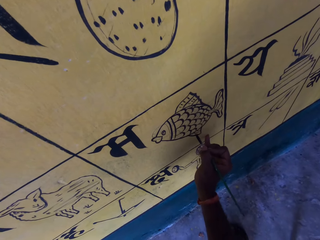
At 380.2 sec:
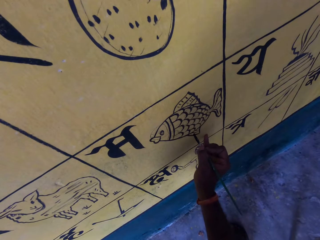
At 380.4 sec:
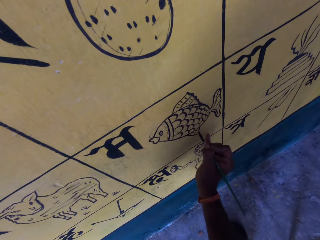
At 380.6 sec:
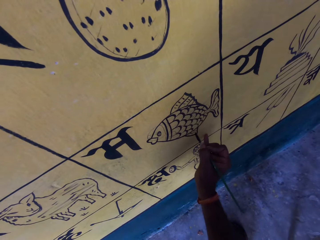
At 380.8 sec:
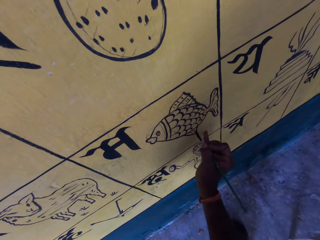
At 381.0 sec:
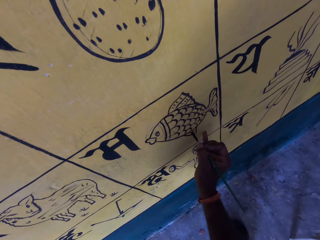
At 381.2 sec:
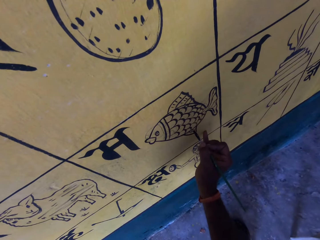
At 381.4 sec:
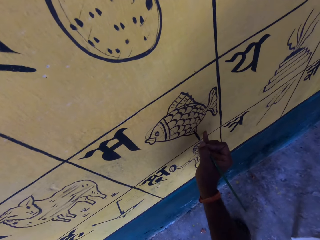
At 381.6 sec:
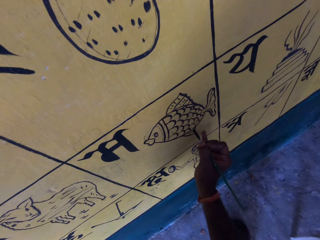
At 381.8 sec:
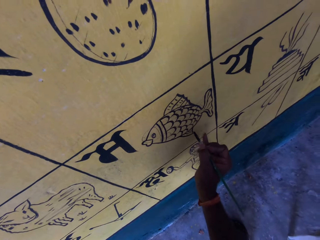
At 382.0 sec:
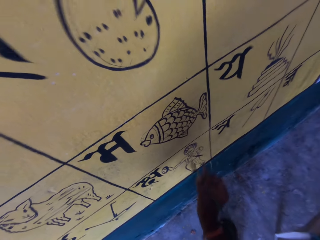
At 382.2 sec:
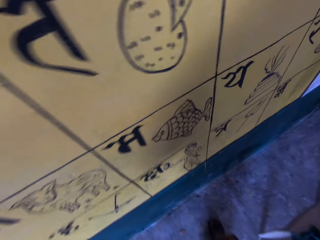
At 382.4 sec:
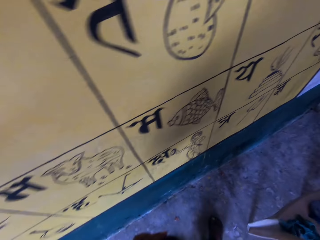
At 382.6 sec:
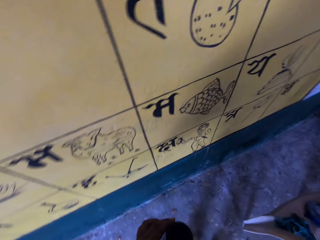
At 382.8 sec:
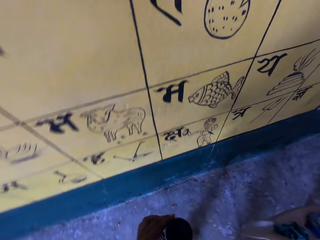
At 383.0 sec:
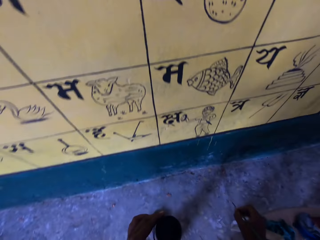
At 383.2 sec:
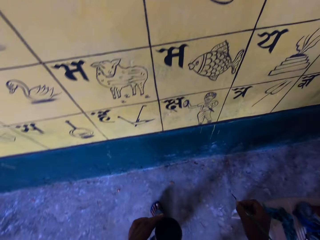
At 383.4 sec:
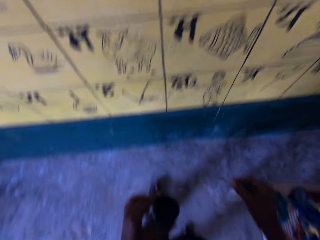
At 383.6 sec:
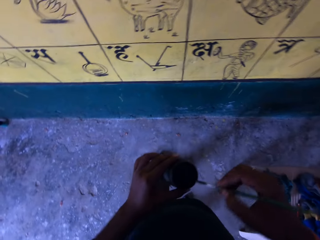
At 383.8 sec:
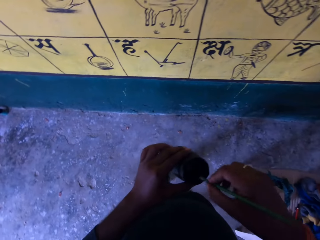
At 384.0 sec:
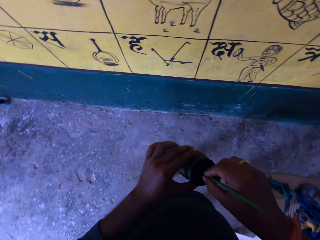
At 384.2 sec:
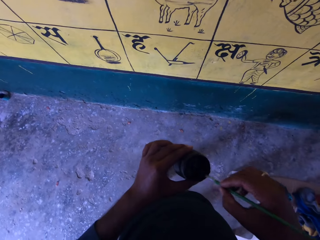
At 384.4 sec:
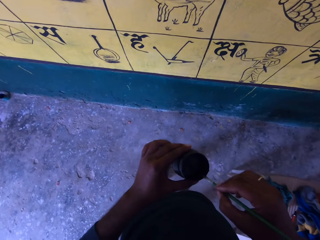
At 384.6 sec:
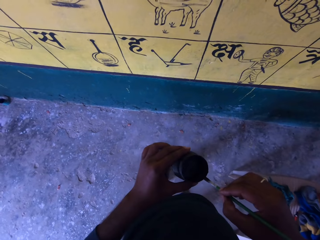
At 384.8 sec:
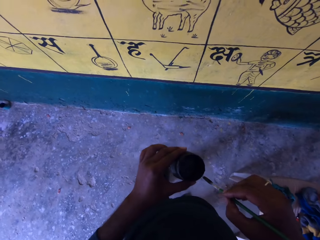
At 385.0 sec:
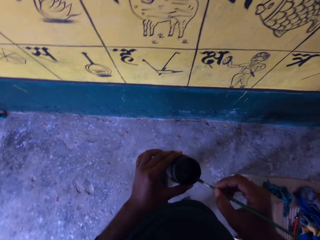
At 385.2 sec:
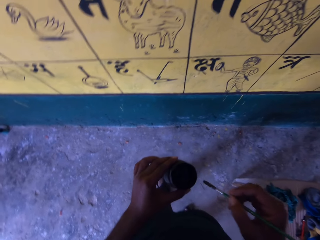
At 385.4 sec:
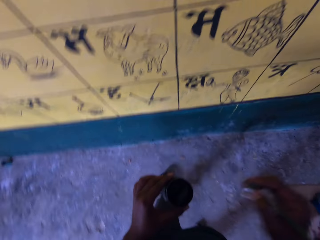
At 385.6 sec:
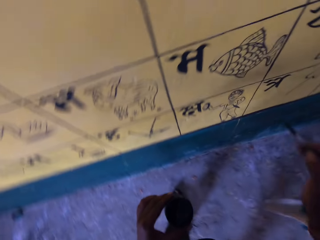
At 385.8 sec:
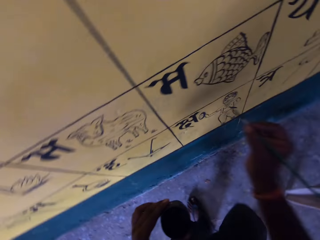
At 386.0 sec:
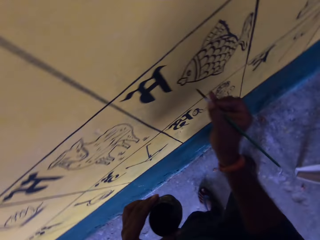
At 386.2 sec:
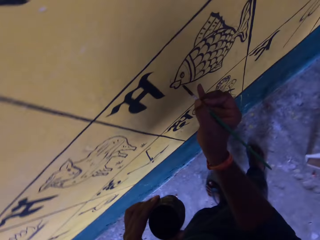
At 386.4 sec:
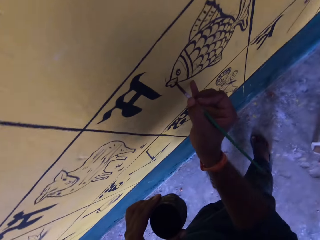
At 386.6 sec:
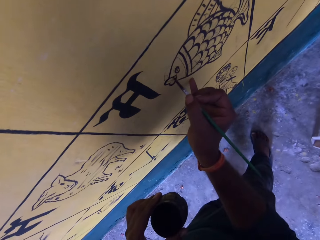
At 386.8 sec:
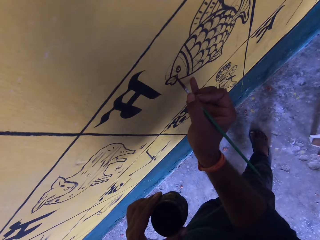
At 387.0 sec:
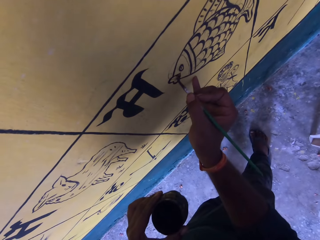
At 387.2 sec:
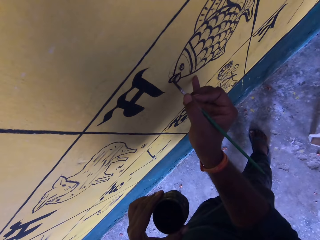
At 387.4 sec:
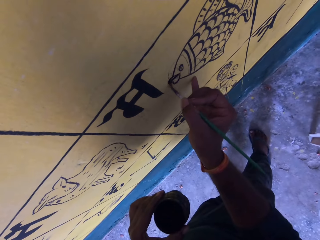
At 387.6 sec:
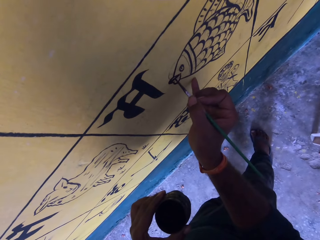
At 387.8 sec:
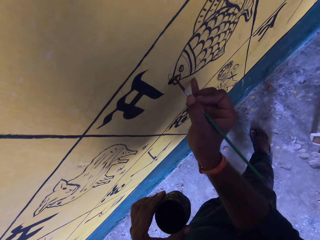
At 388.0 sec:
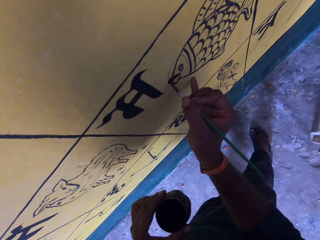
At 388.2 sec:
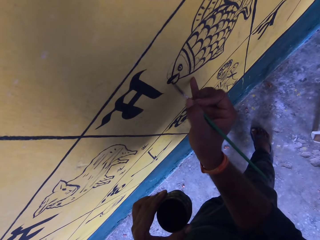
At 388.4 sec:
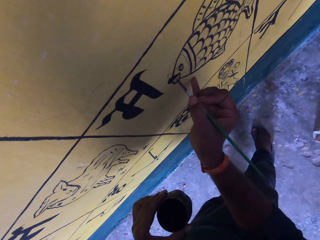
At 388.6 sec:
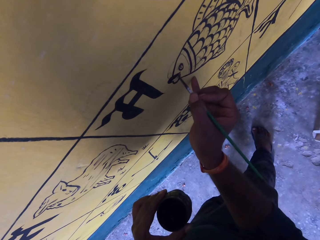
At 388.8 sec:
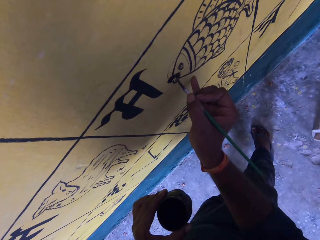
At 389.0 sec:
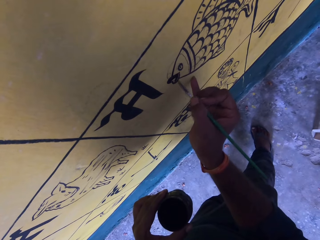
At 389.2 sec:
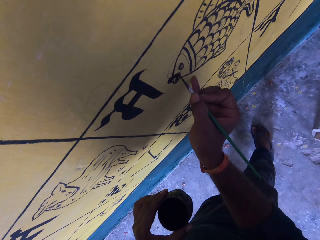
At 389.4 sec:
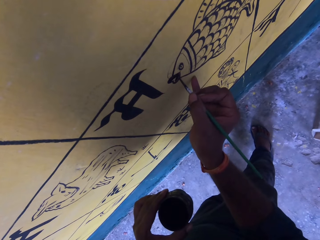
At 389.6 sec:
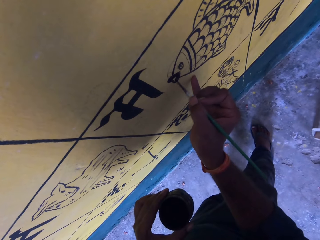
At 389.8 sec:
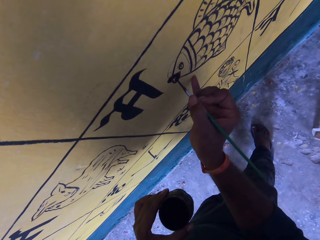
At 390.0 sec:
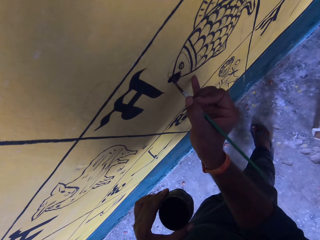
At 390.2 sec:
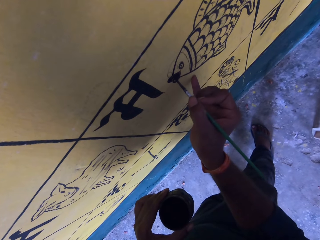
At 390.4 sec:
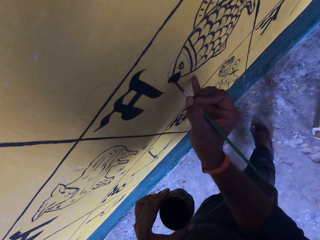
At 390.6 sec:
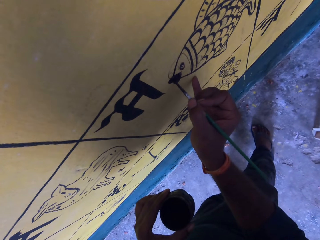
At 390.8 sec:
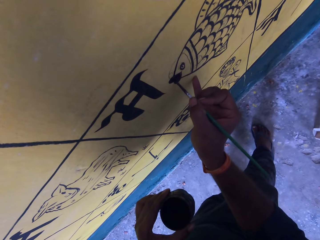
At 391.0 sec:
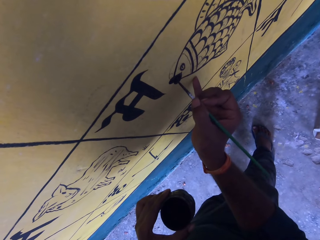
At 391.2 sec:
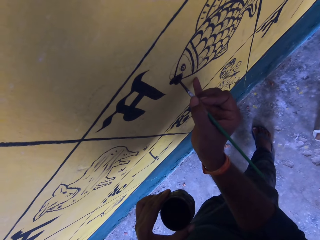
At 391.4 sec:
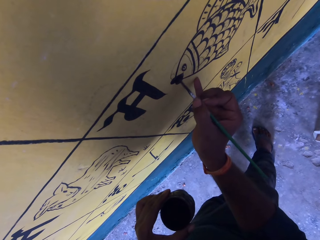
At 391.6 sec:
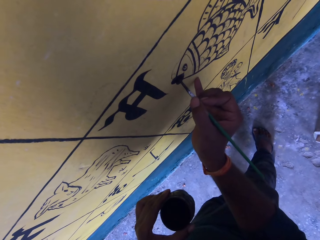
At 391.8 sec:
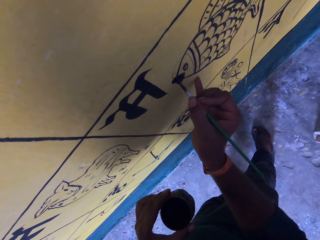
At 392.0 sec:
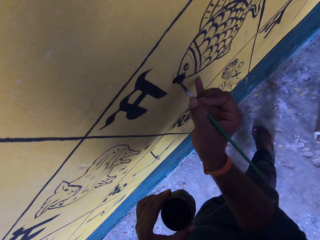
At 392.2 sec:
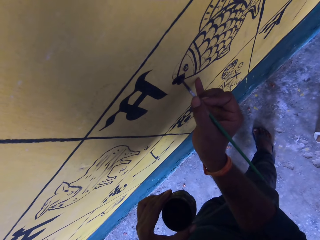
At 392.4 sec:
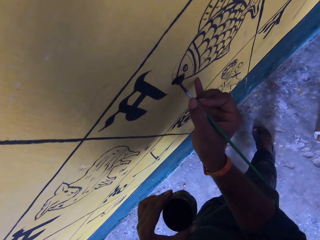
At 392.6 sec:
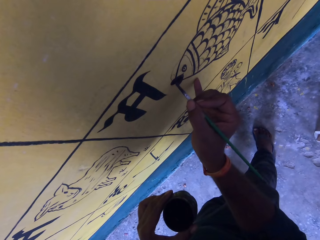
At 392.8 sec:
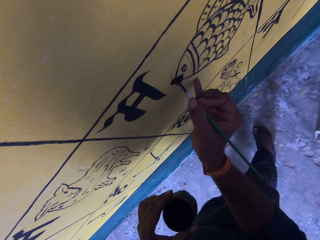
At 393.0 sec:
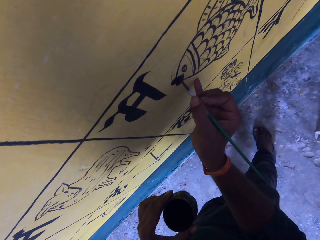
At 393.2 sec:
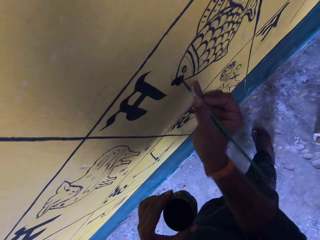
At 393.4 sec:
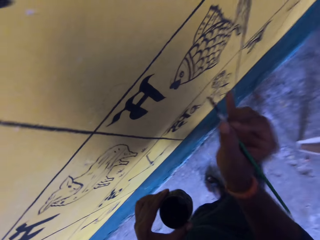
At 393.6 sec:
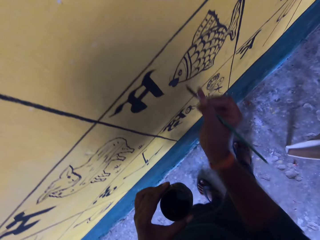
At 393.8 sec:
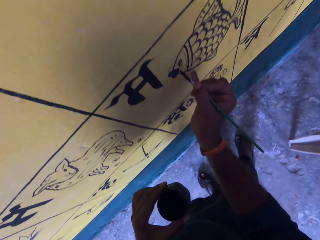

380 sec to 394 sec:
The camera wearer removes the paint brush from the paint wall. They dip the paint brush into the paint can. They wipe the paint brush on the edge of the paint can. They hold the paint brush. They paint the paint wall with the paint brush. They paint the fish. They hold the paint brush.

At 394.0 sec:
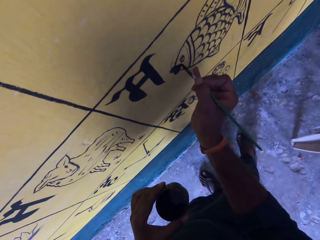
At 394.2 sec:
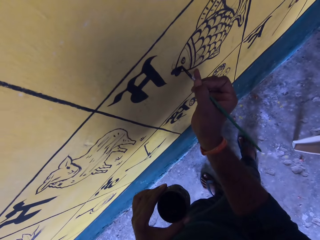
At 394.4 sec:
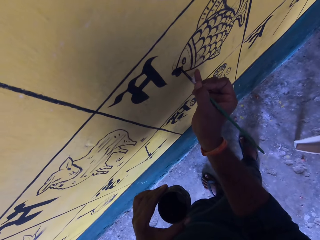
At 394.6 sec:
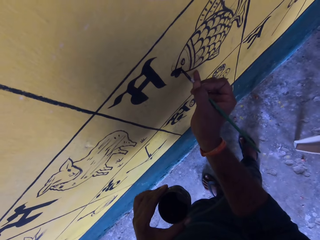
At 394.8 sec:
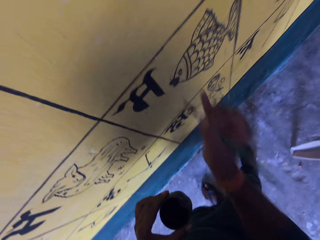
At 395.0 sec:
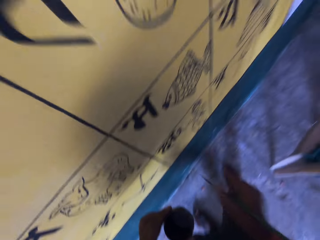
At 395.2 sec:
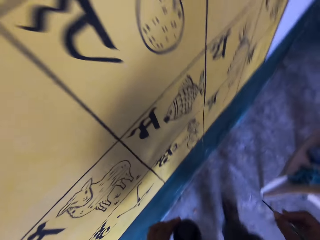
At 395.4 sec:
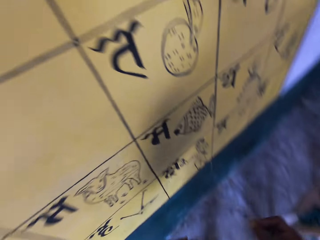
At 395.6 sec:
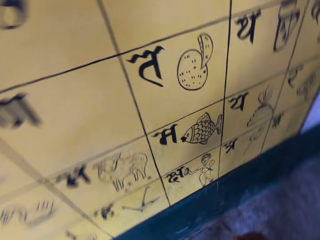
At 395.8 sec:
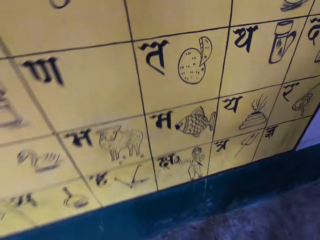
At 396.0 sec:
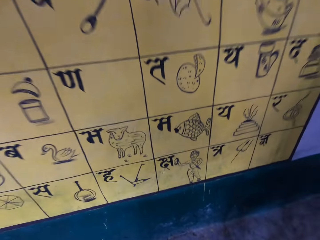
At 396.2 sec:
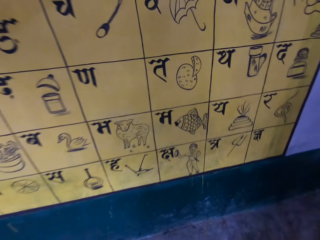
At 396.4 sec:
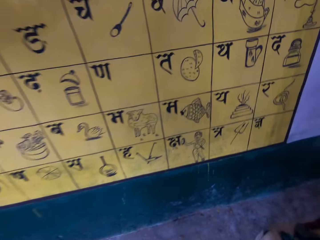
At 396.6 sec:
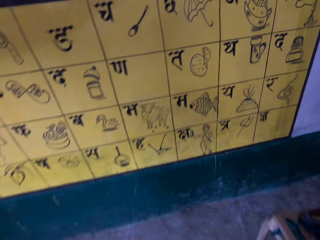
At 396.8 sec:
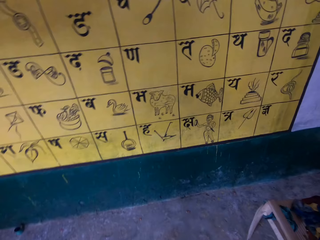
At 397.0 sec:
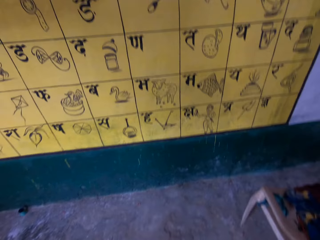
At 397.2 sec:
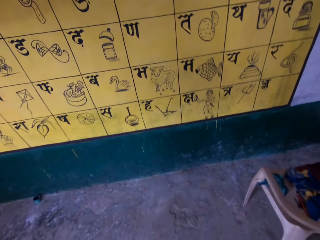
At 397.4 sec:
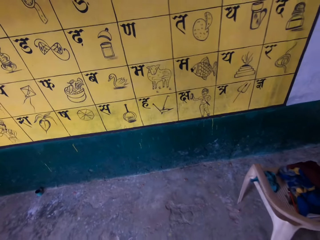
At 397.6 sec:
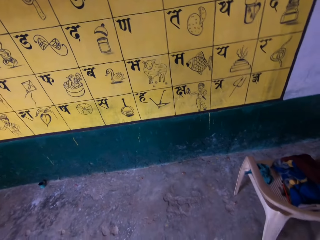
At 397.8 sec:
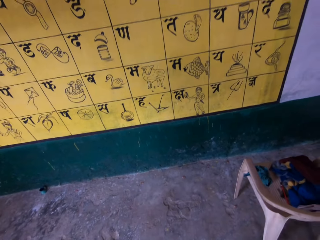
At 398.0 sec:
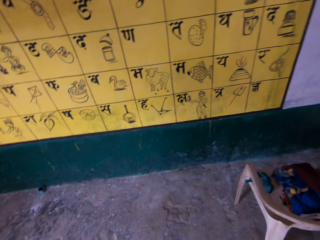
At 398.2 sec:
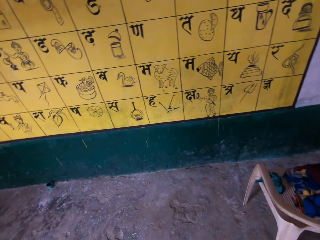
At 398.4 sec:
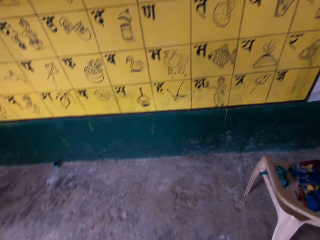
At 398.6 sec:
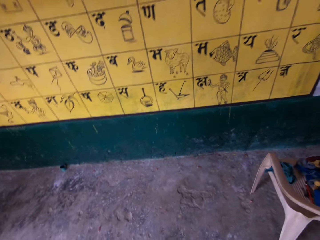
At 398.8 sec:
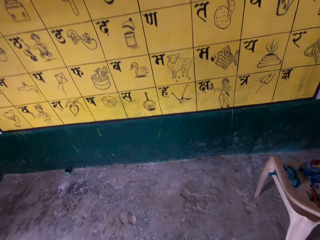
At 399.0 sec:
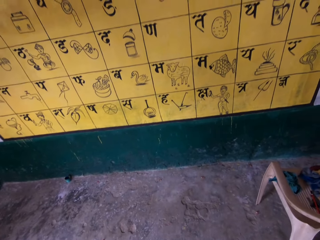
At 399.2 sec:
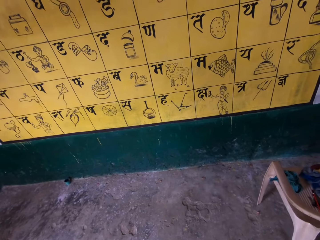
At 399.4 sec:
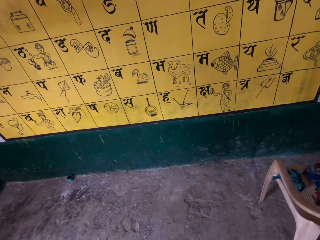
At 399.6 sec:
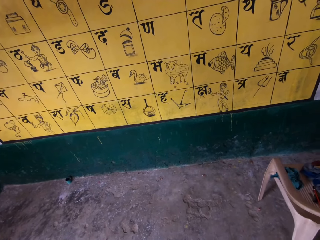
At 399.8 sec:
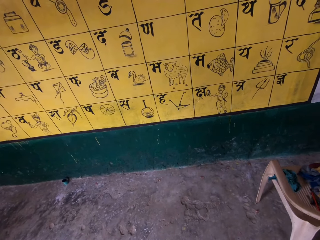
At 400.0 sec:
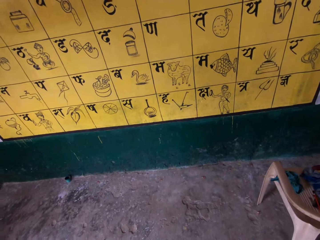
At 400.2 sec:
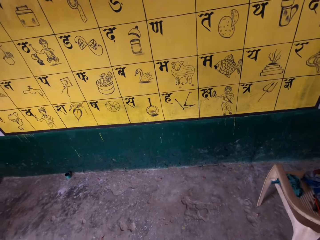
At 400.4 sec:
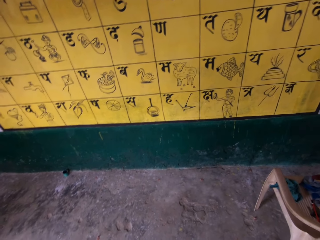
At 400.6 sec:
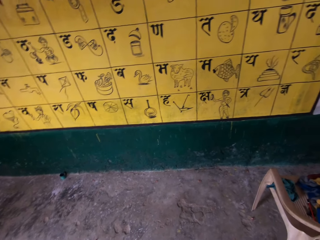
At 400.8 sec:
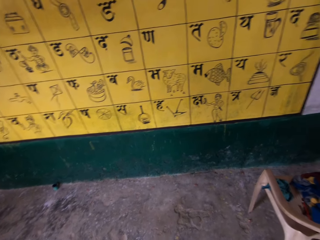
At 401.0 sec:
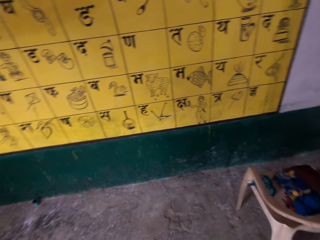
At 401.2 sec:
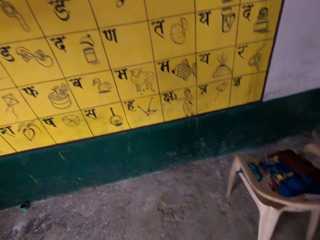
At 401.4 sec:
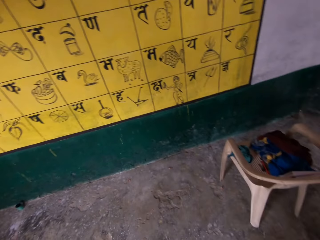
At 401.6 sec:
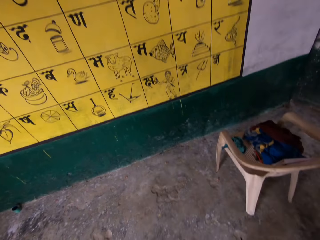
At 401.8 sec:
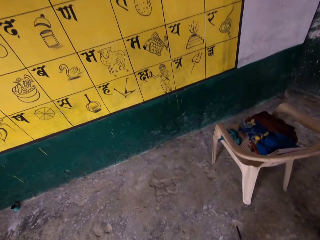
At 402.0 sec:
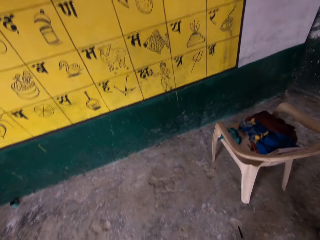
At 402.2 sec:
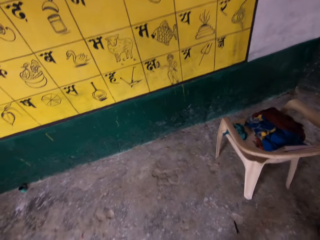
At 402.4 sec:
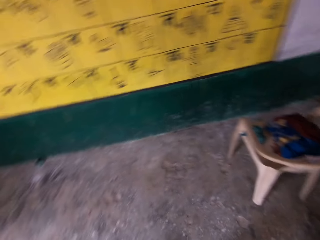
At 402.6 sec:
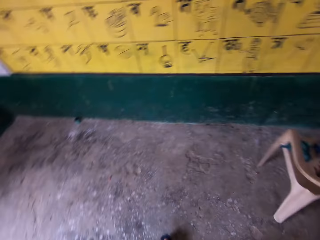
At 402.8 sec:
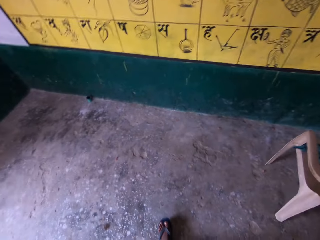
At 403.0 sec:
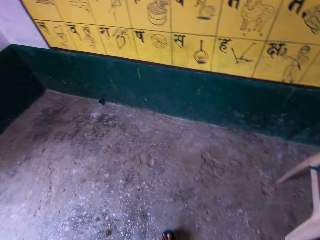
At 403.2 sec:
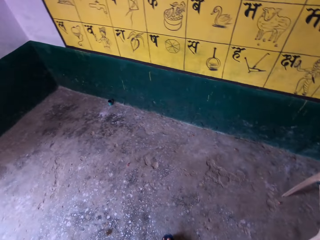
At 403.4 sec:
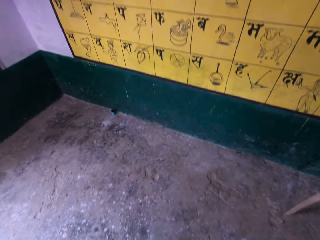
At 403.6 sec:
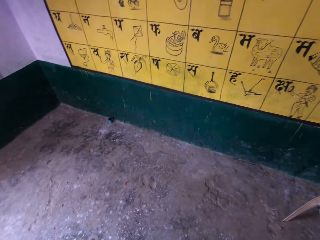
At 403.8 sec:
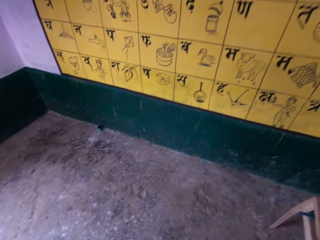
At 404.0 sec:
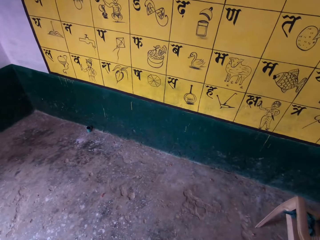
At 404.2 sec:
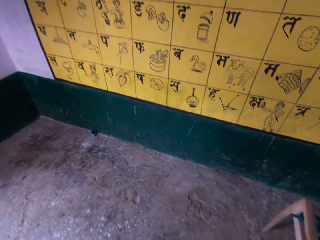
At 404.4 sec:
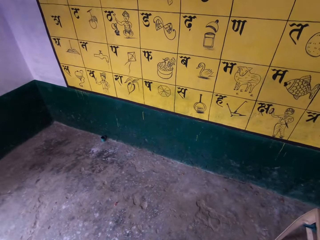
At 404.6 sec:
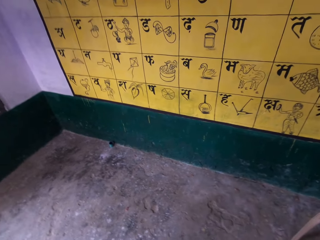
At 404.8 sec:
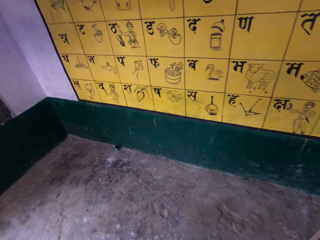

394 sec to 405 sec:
The camera wearer removes the paint brush from the paint wall. They take a step backward. They look at the drawing board.
